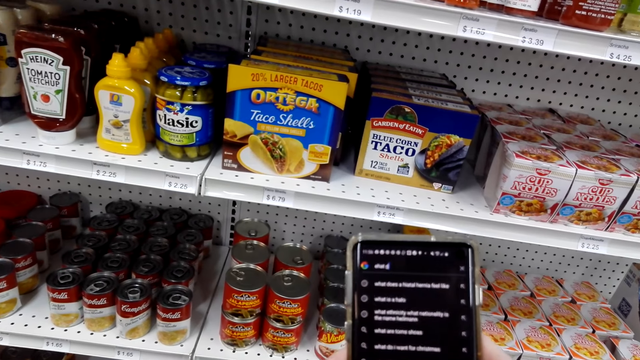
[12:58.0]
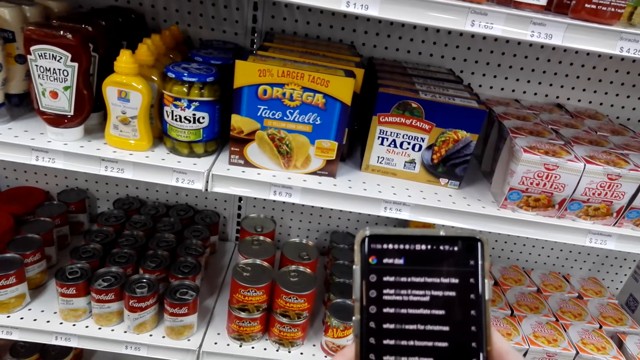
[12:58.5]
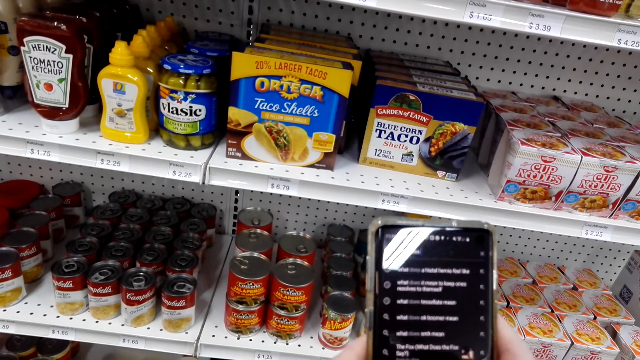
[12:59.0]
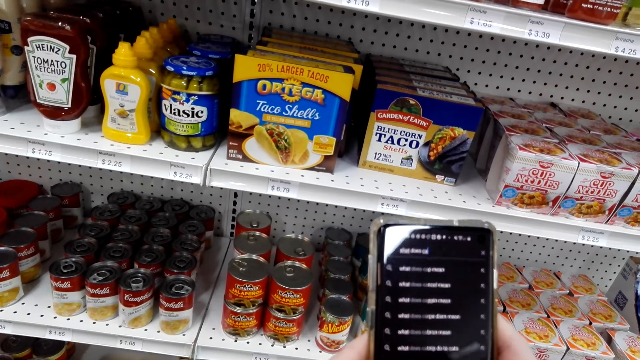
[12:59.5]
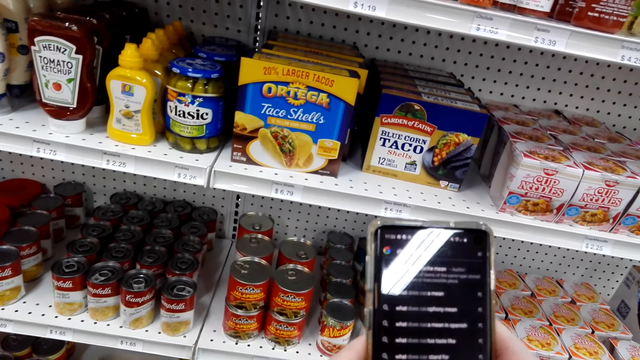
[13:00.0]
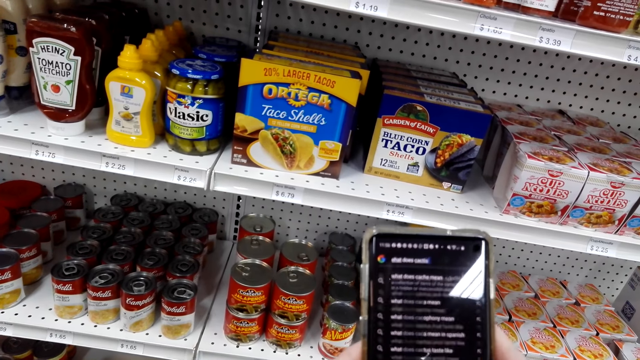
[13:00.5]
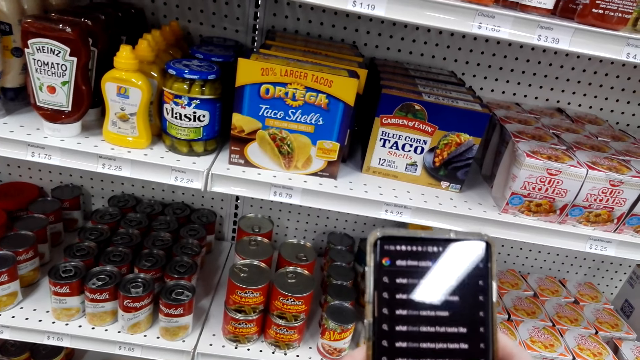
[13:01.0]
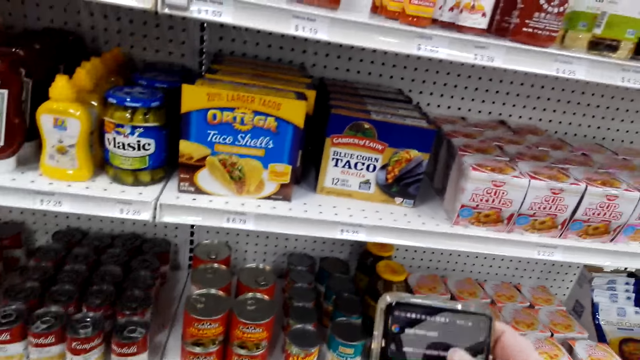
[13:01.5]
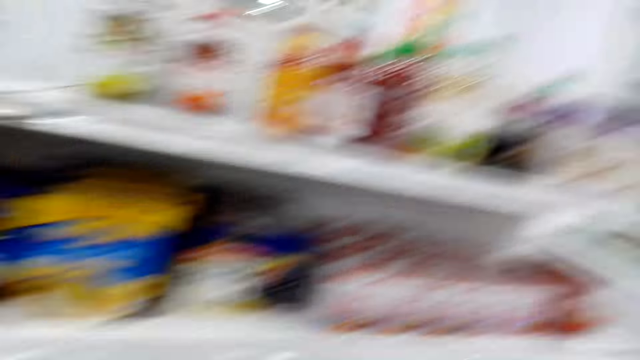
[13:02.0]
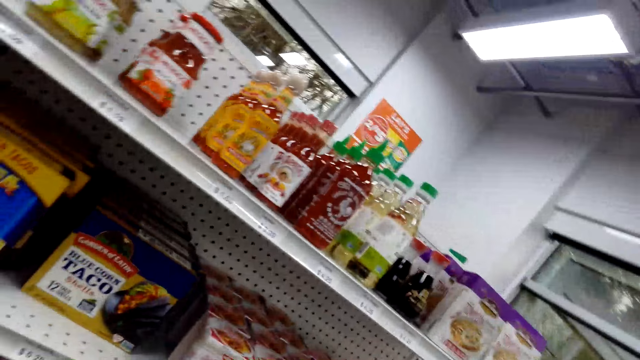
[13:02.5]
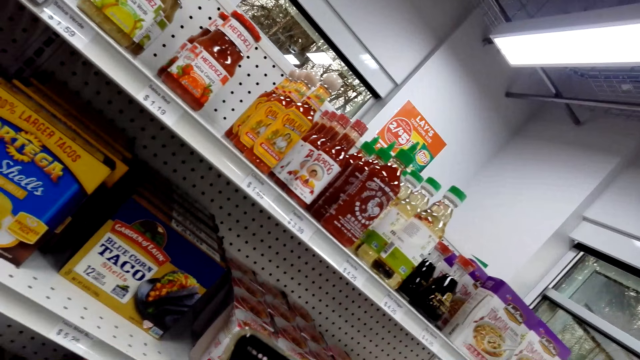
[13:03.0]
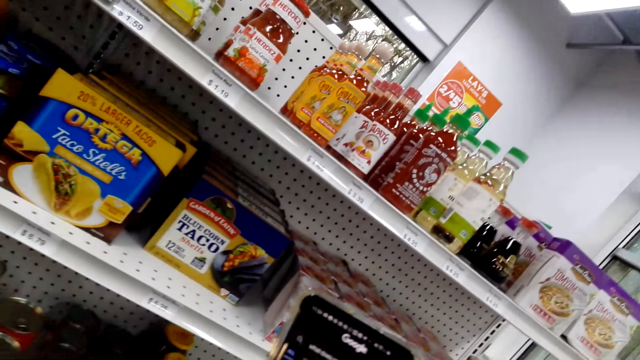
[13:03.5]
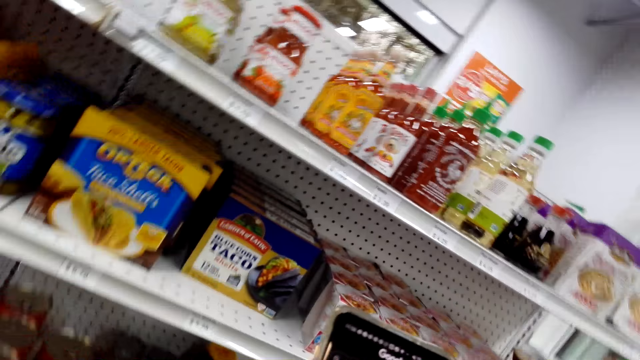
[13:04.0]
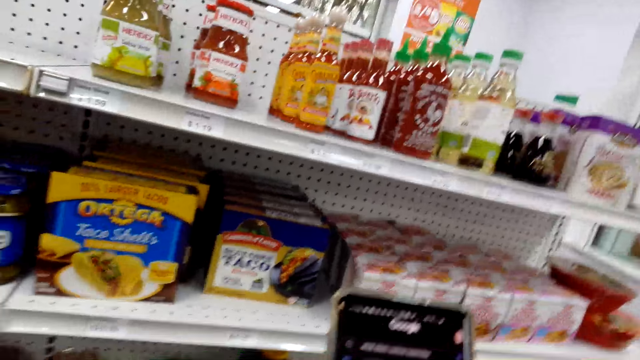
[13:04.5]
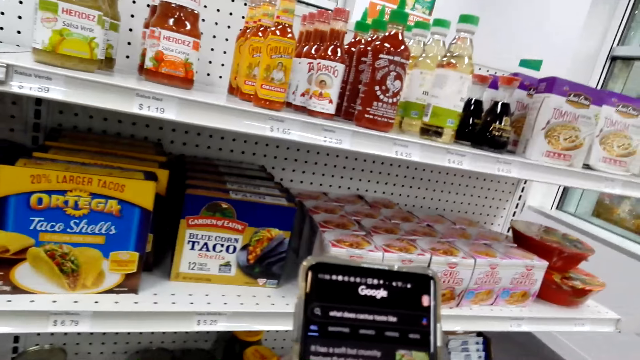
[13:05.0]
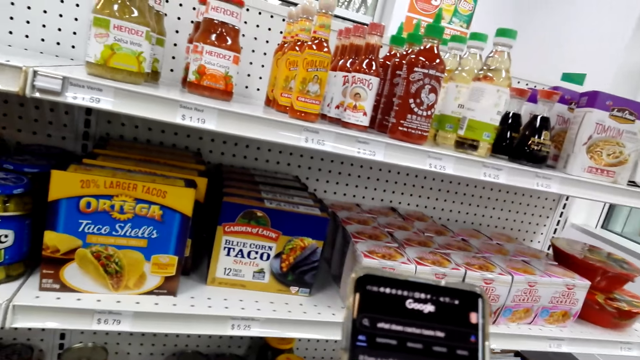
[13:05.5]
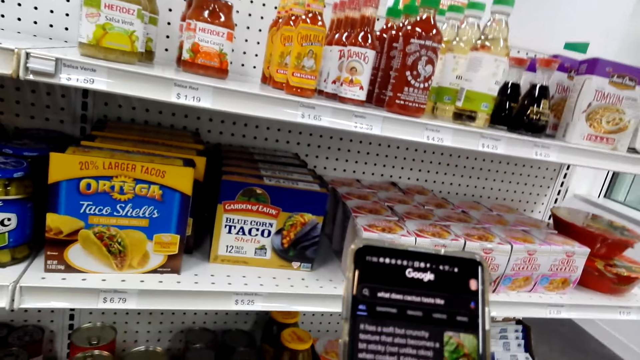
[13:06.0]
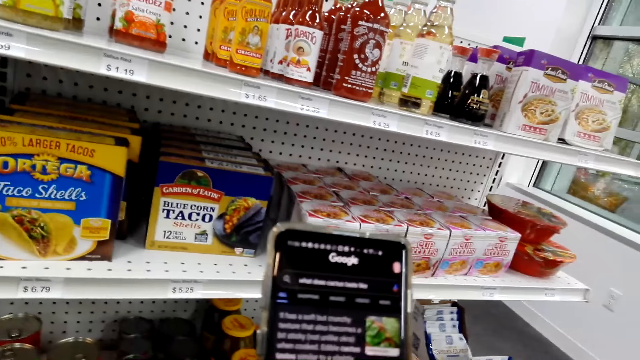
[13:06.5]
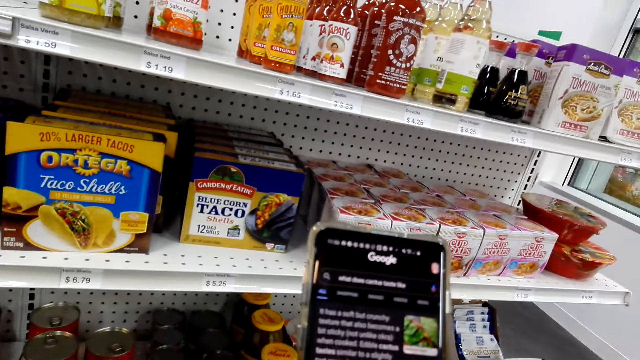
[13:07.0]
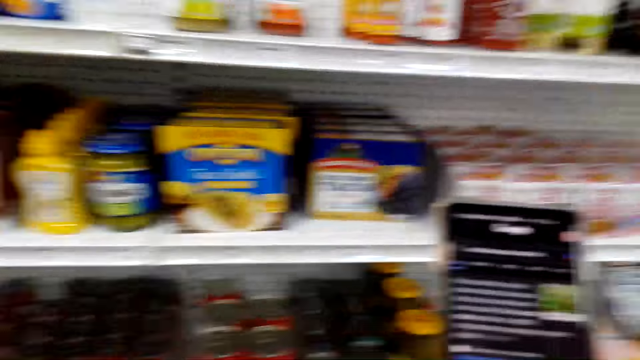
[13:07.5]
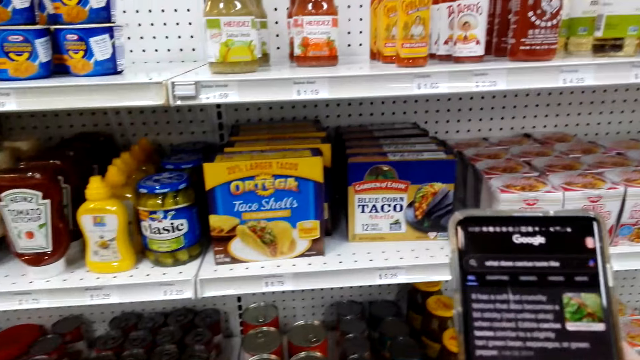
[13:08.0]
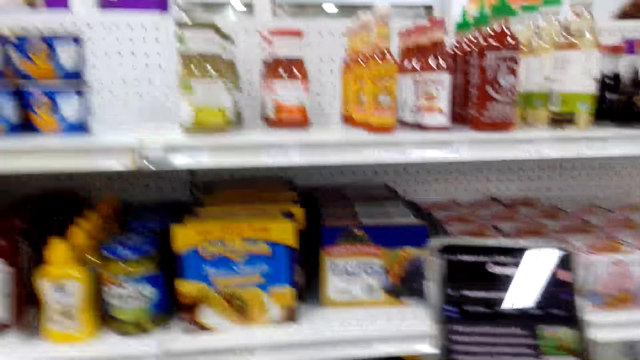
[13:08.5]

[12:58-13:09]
The camera wearer types on the phone. They look around. They look at the phone.

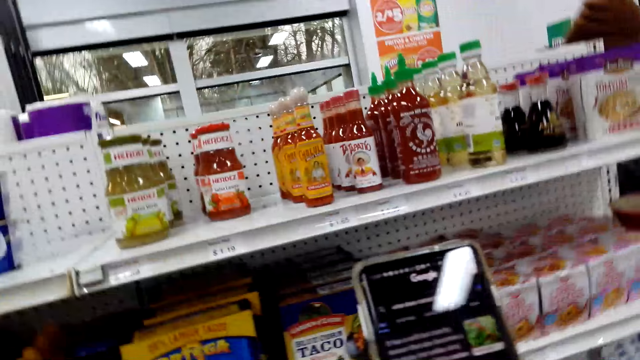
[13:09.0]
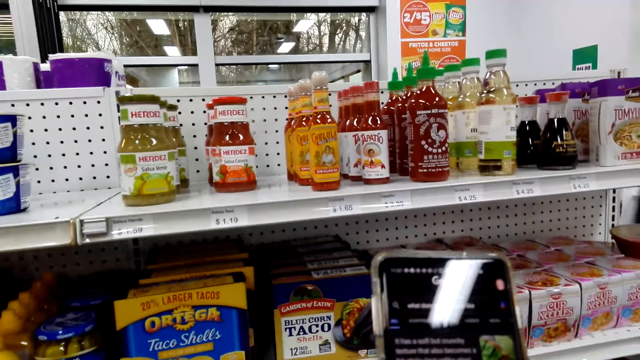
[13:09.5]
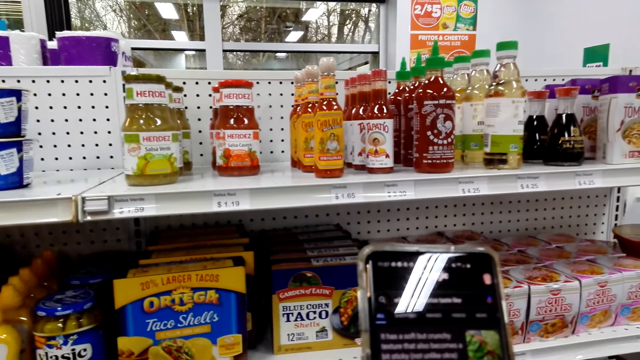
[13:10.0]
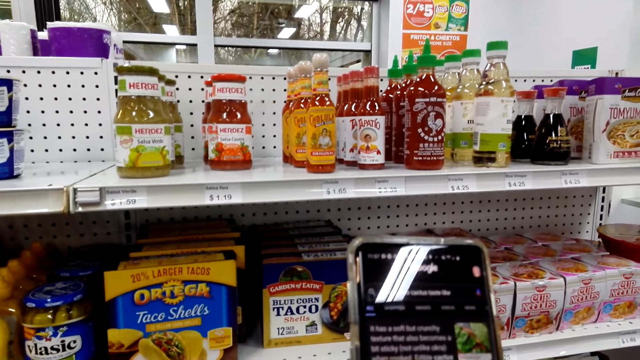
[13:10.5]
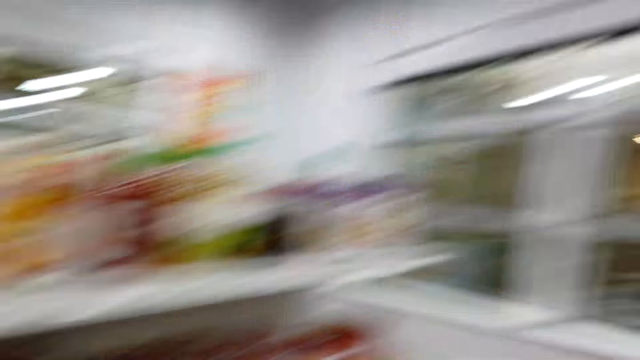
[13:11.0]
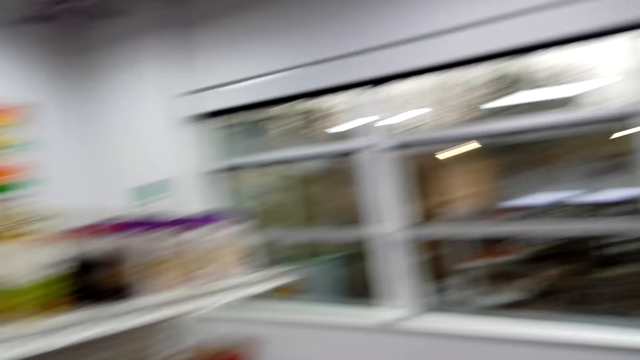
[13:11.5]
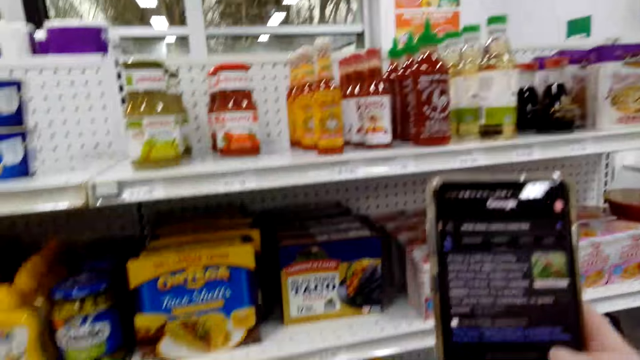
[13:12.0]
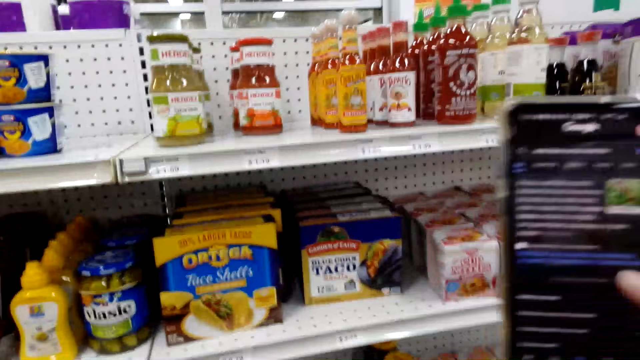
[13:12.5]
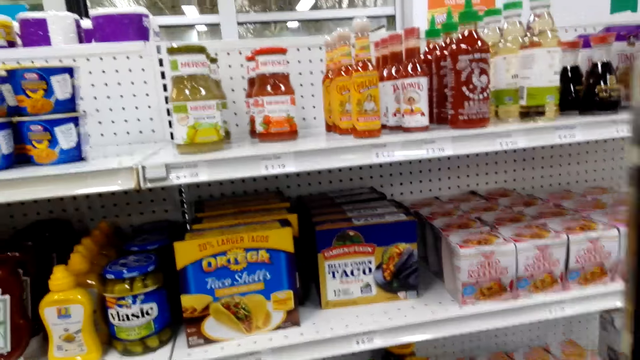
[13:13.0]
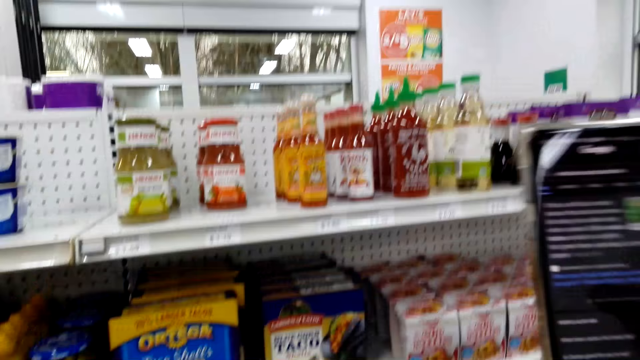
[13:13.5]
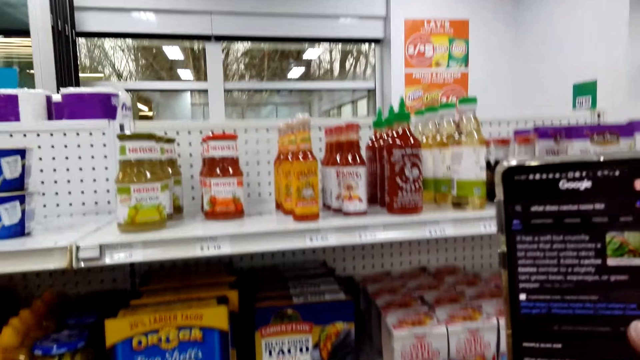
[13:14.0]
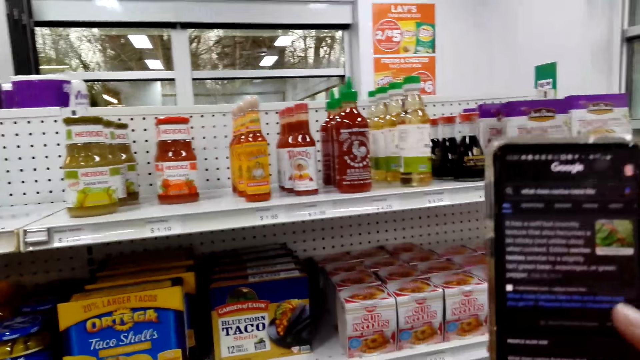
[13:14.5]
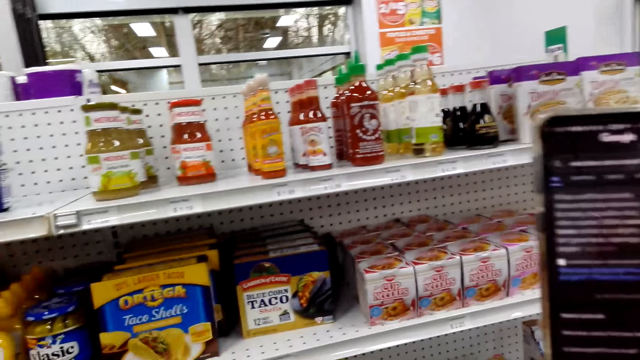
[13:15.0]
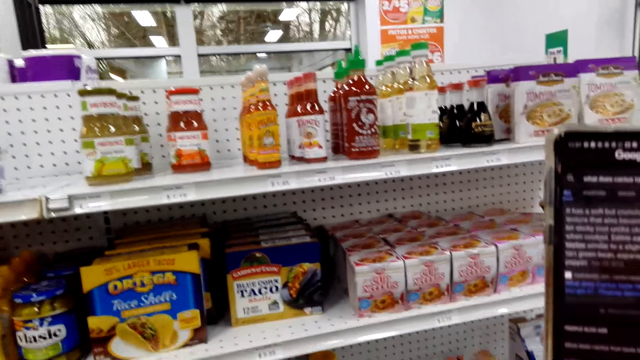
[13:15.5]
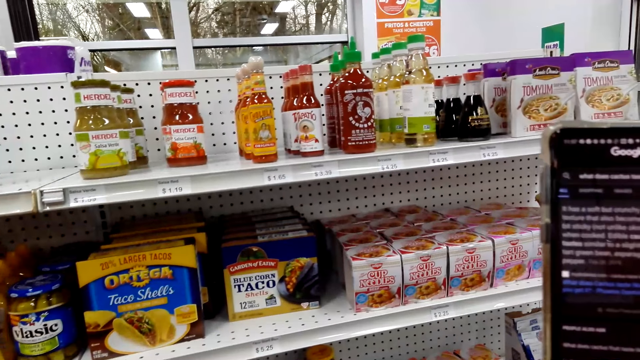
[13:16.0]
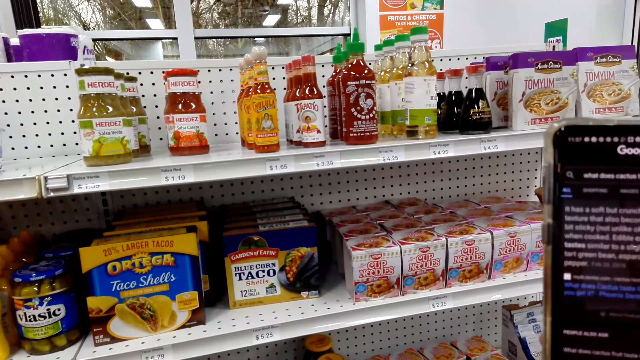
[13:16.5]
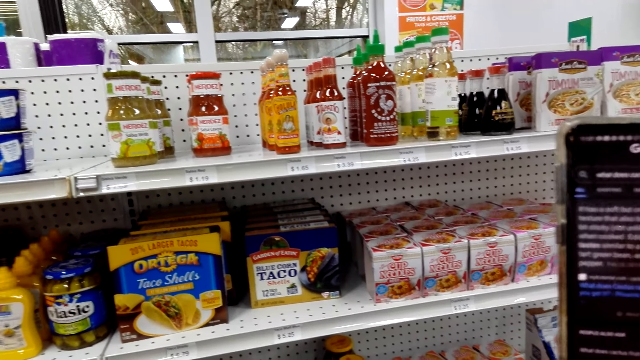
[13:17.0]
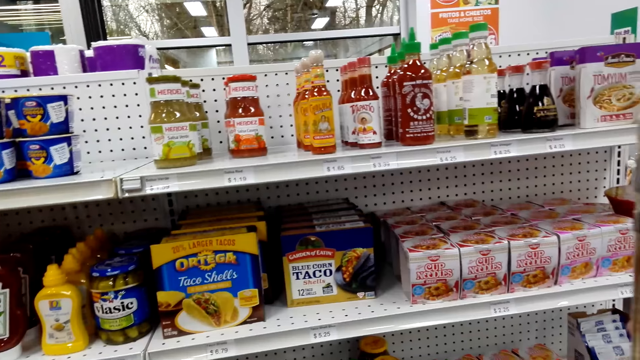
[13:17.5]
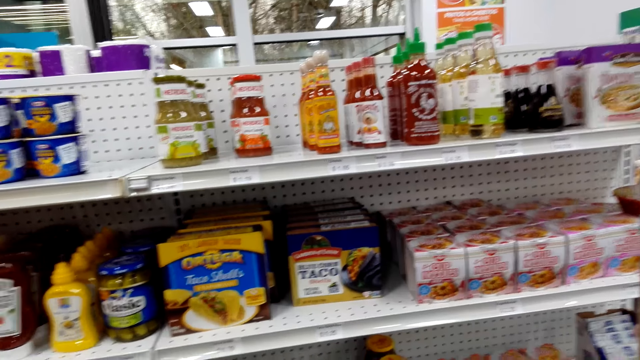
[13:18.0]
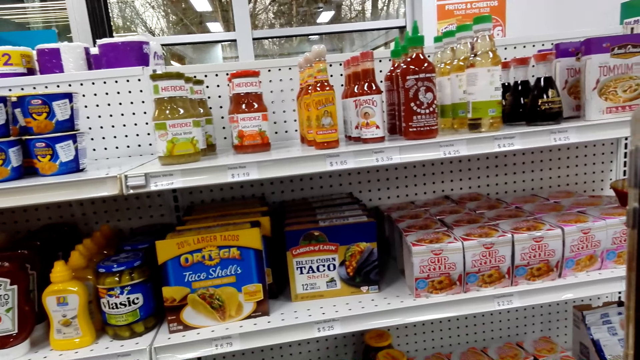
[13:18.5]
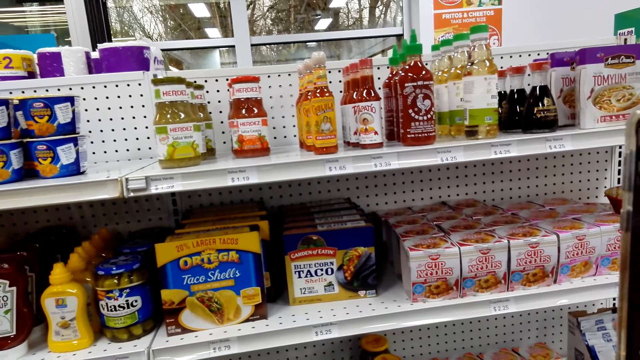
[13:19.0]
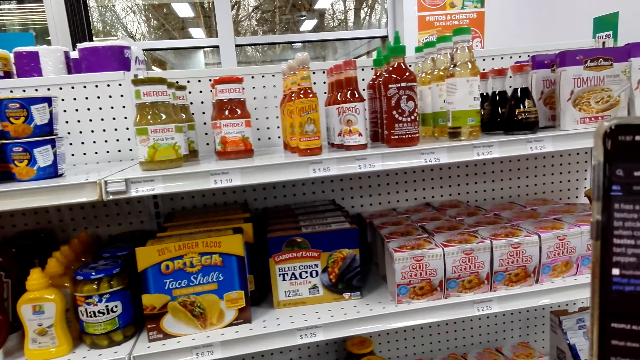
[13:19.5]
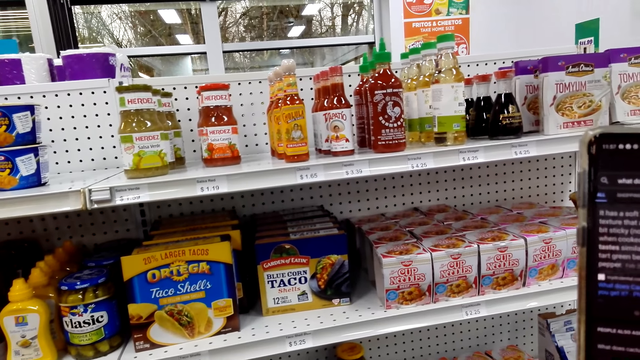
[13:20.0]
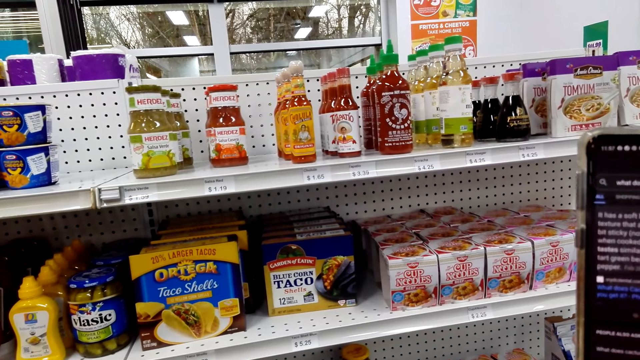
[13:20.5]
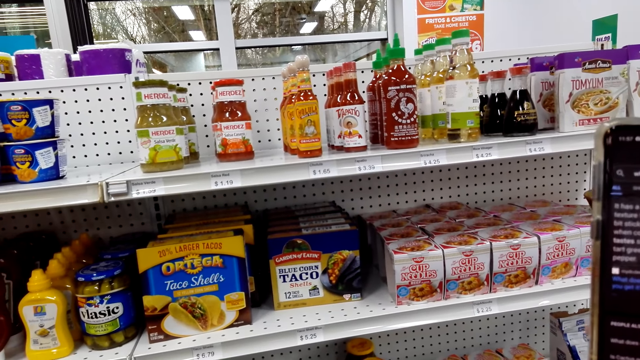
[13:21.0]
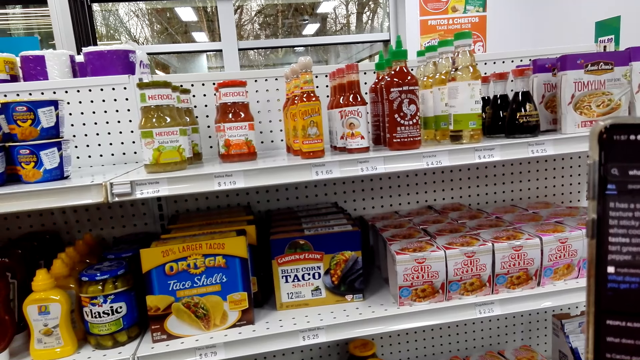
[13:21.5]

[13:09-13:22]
The camera wearer looks towards the right side.
